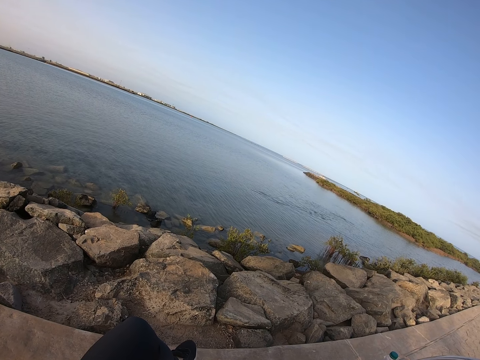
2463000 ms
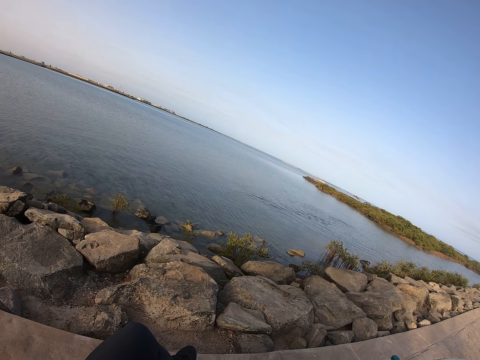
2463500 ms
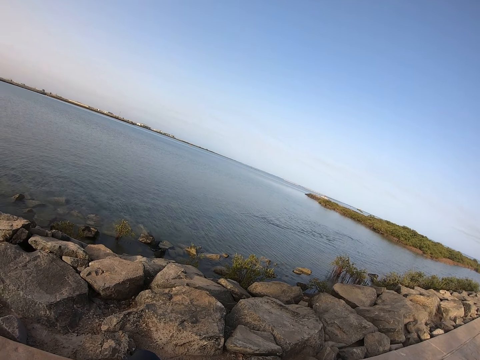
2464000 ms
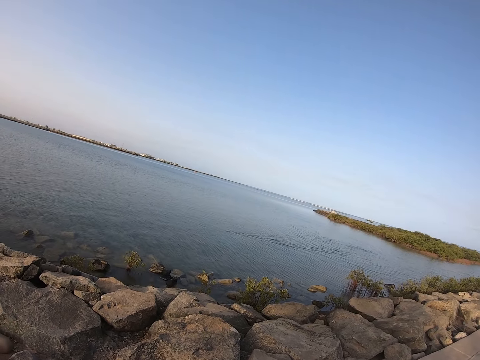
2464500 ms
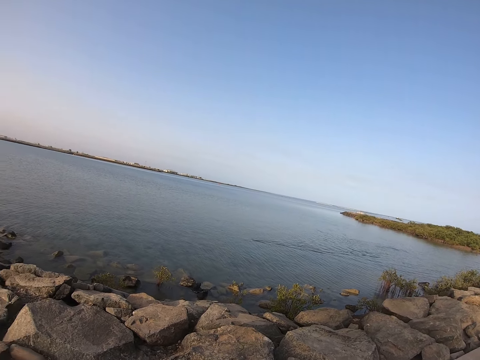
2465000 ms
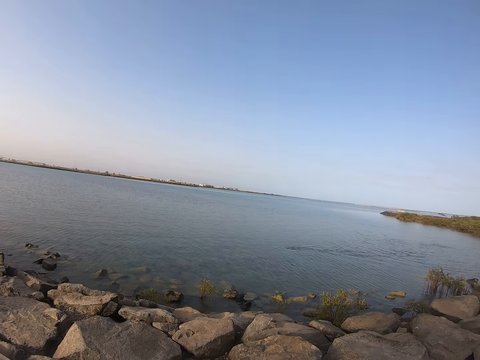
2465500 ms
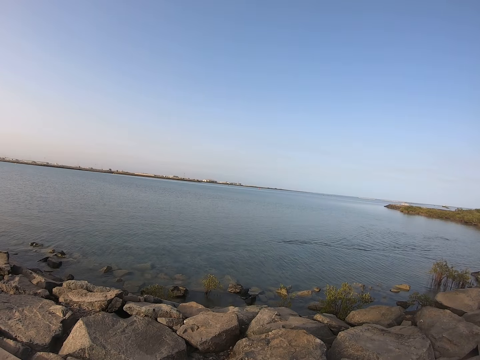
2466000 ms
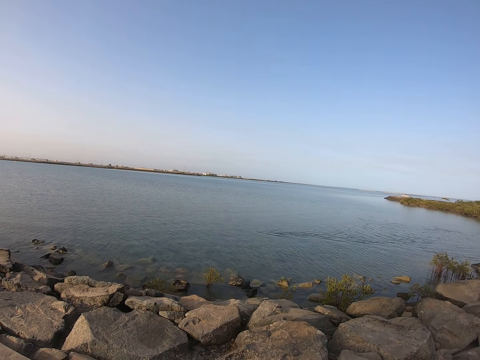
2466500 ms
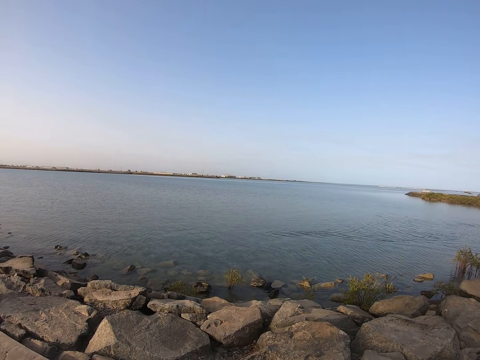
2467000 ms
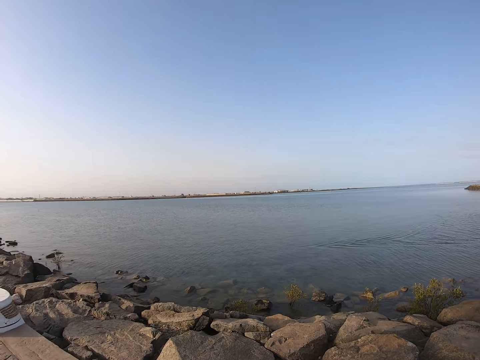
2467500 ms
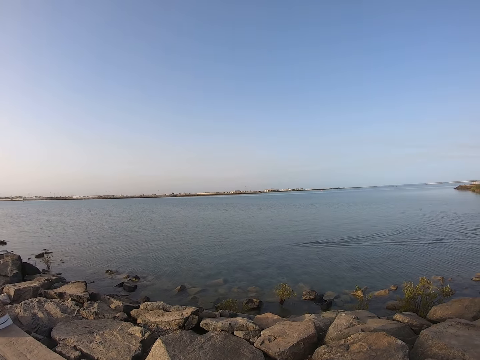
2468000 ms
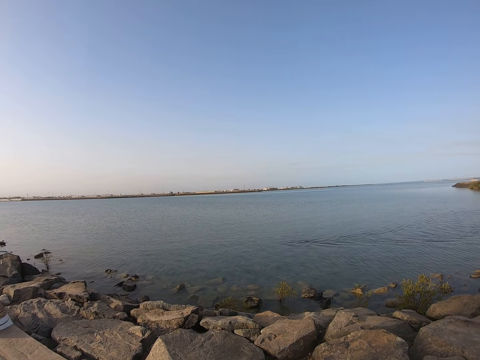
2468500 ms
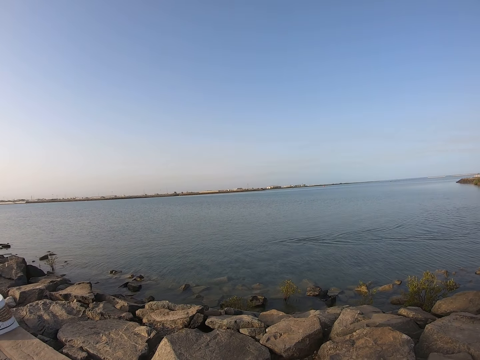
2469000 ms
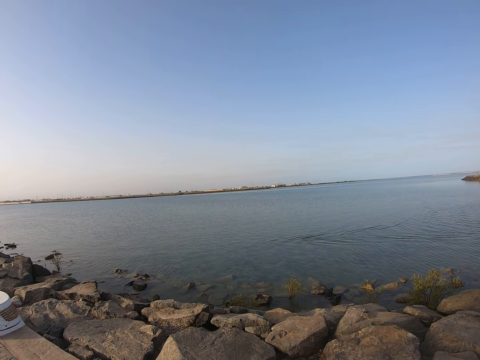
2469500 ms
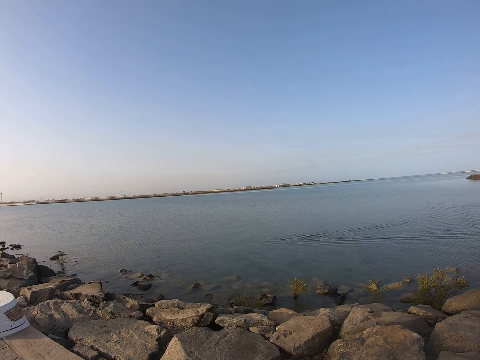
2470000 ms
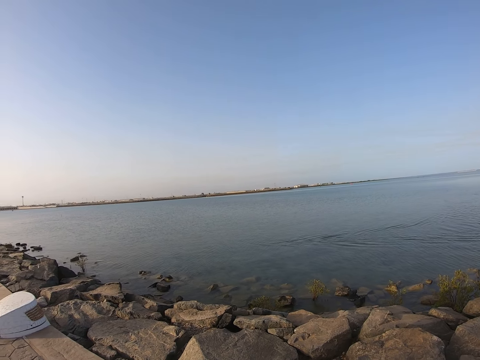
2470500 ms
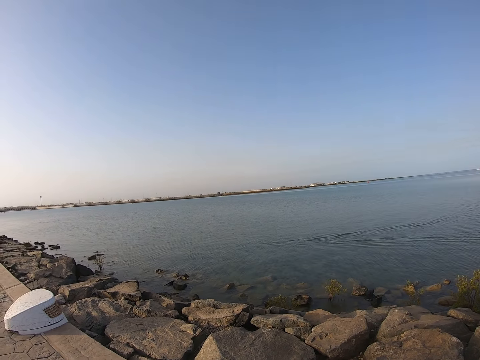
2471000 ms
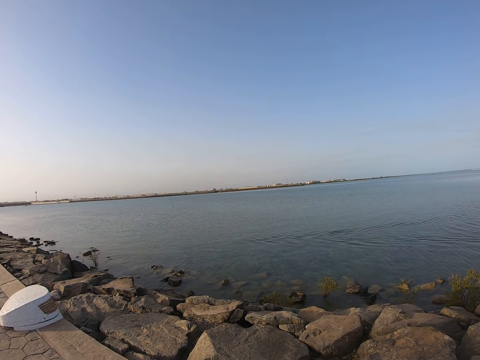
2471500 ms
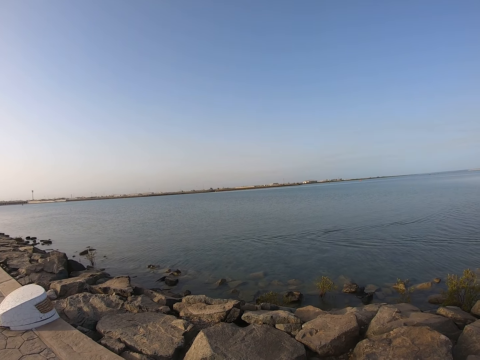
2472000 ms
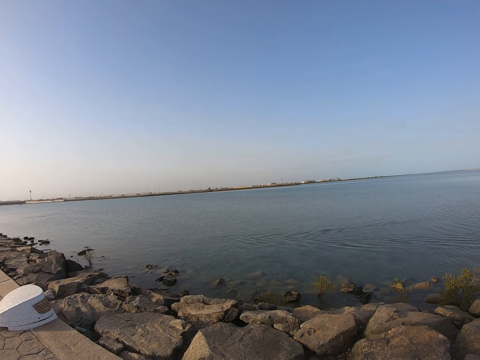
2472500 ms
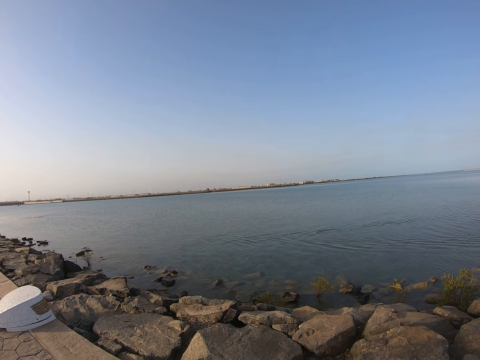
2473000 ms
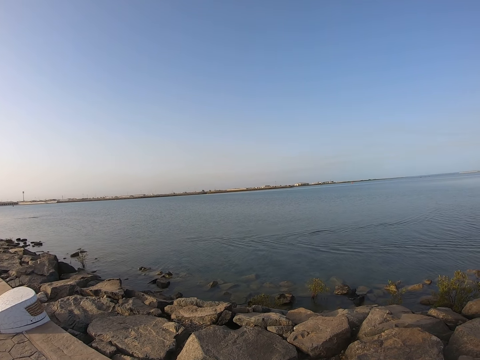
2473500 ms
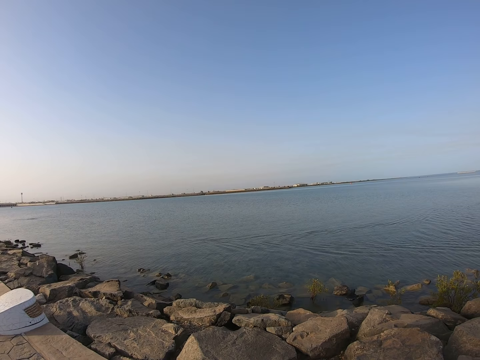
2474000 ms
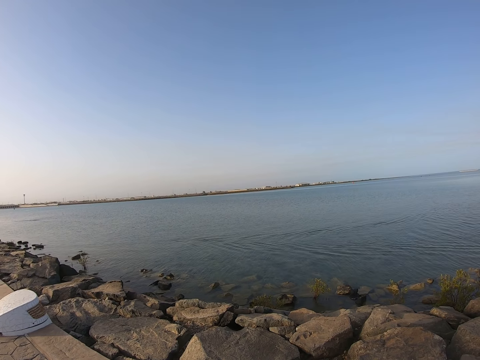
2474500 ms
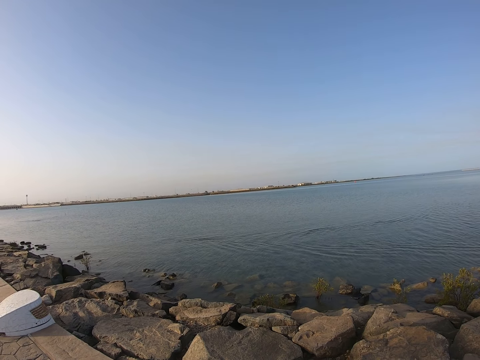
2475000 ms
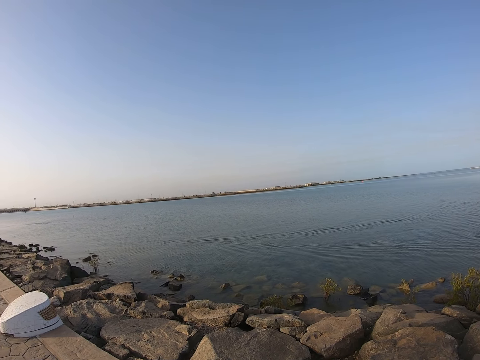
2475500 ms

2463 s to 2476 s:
The camera wearer looks around the lake. They look around.

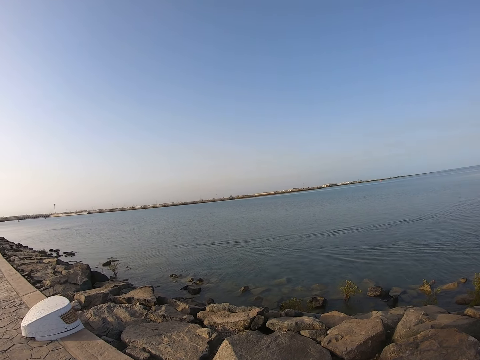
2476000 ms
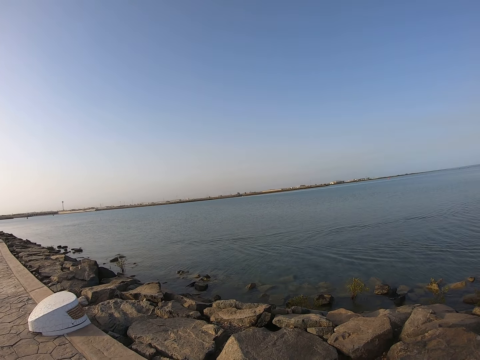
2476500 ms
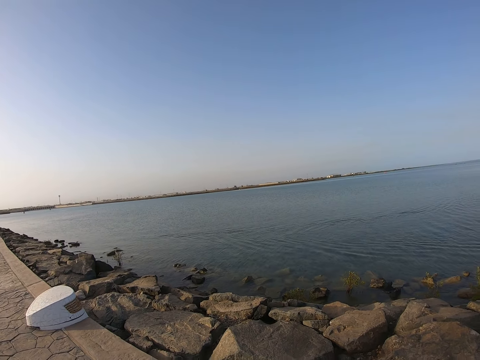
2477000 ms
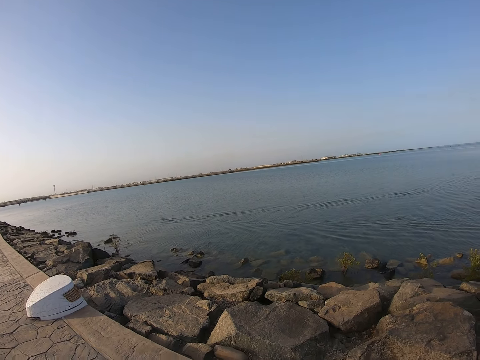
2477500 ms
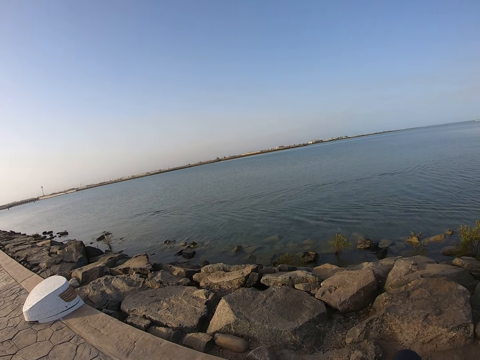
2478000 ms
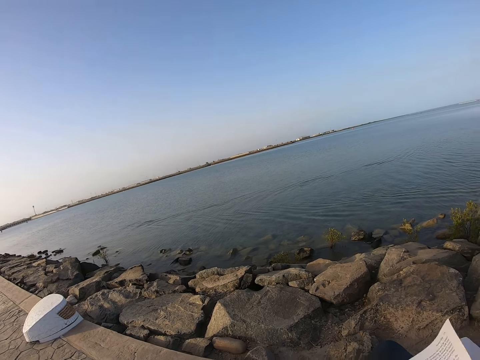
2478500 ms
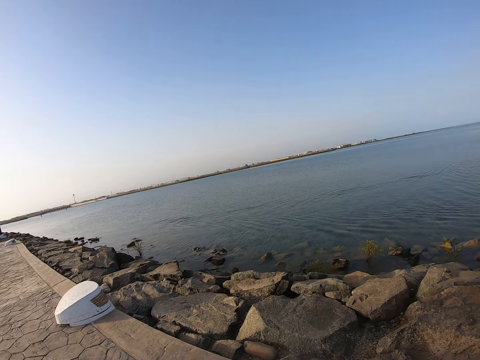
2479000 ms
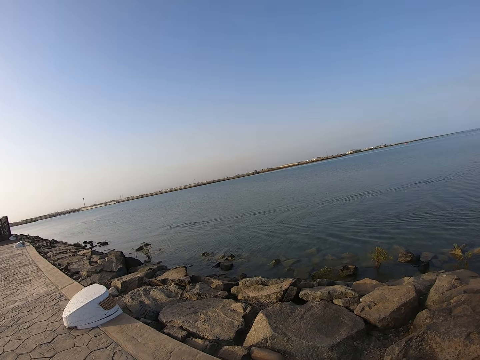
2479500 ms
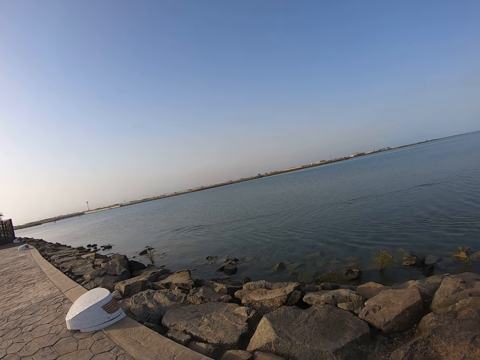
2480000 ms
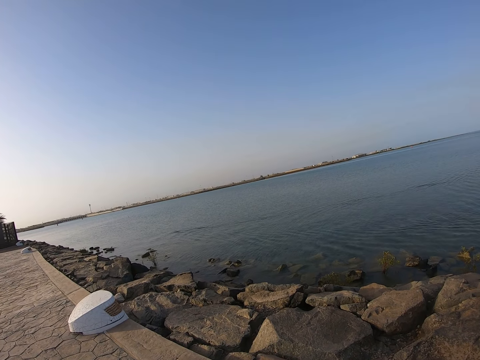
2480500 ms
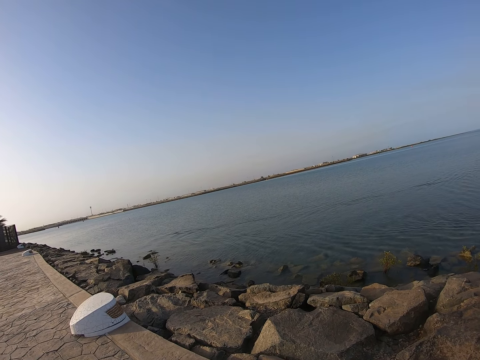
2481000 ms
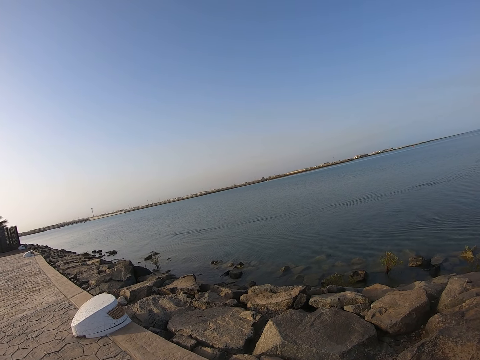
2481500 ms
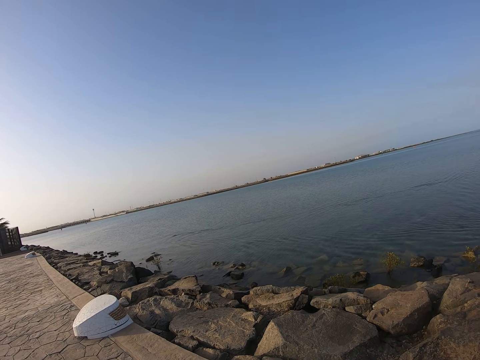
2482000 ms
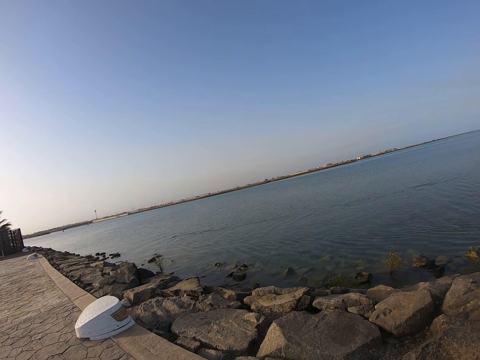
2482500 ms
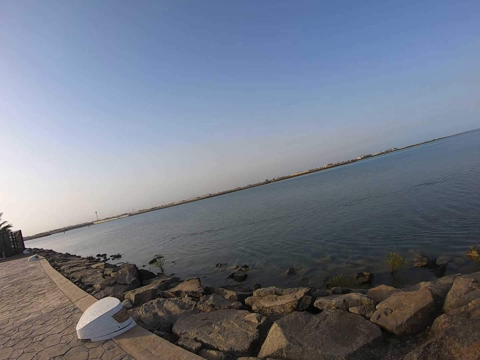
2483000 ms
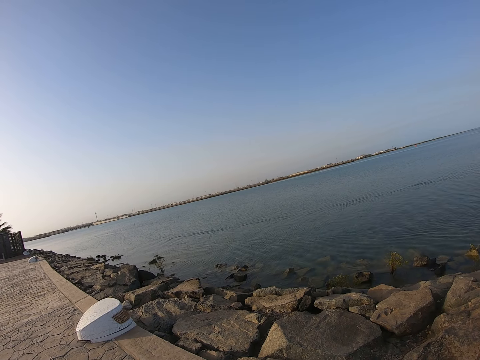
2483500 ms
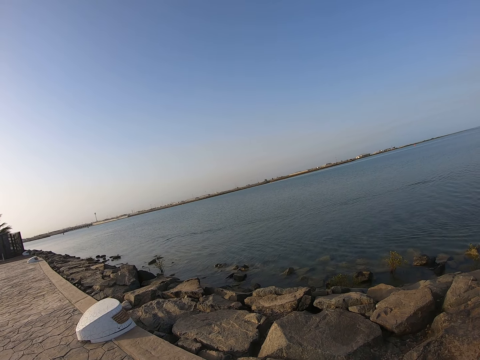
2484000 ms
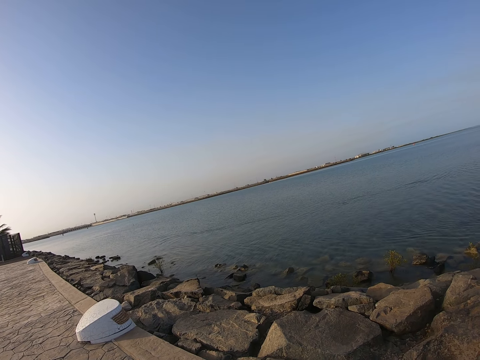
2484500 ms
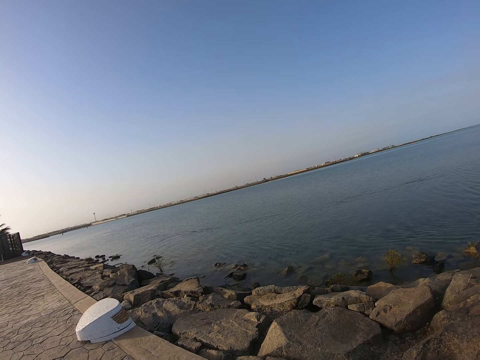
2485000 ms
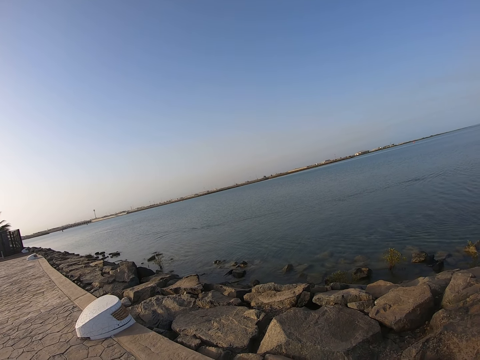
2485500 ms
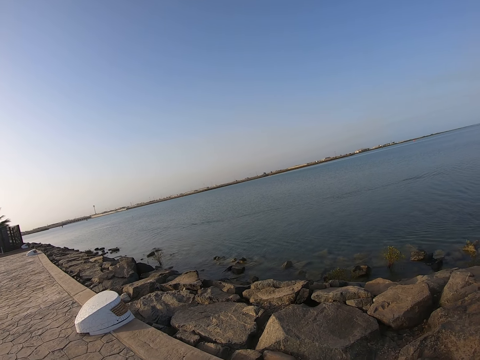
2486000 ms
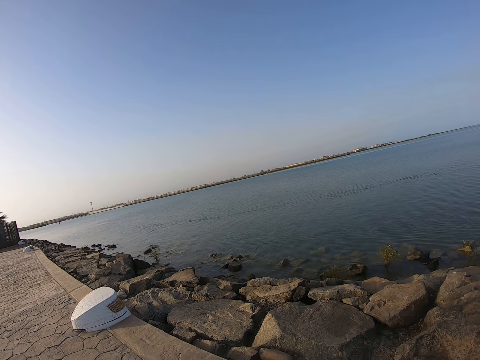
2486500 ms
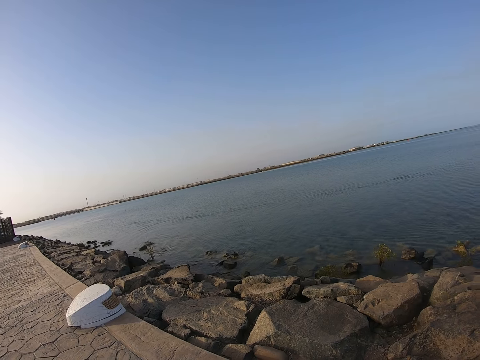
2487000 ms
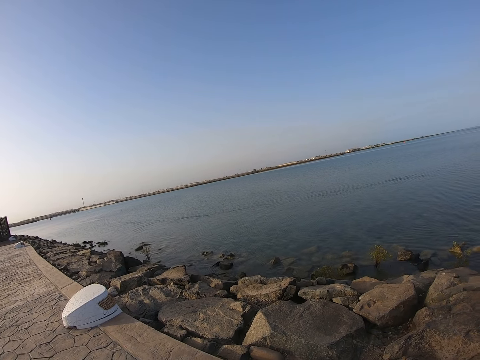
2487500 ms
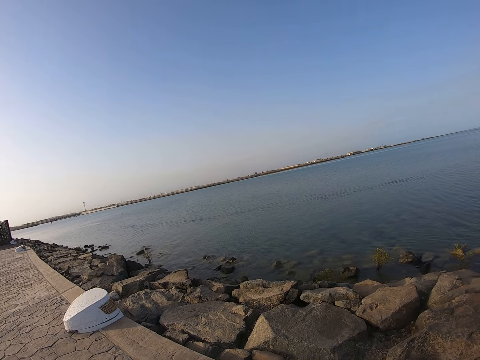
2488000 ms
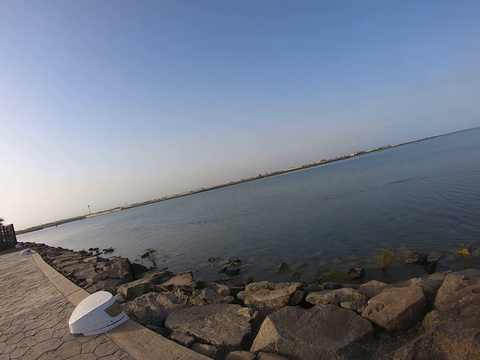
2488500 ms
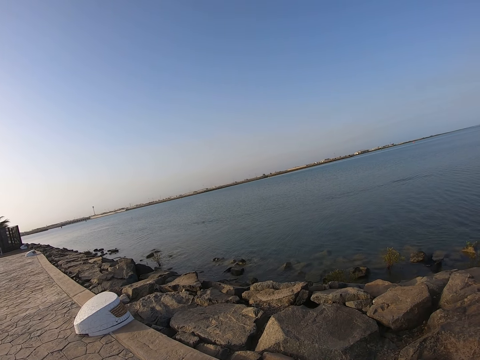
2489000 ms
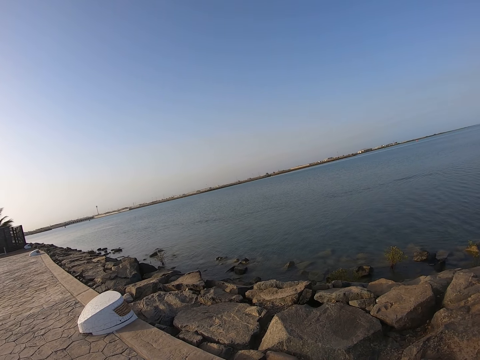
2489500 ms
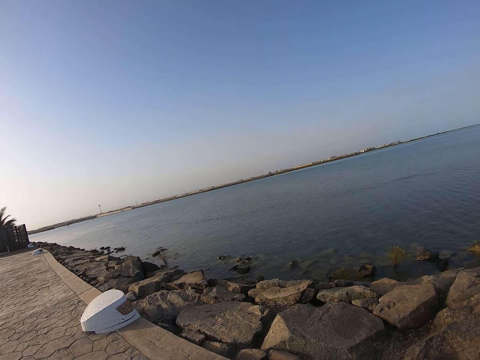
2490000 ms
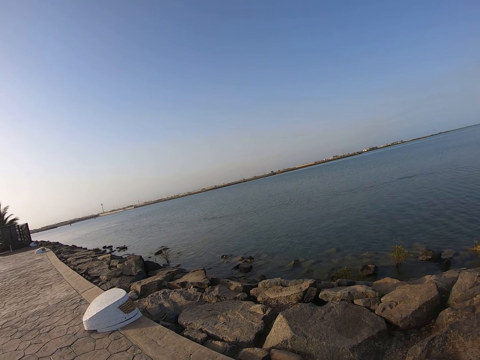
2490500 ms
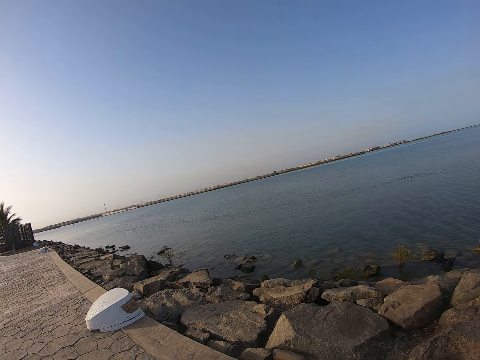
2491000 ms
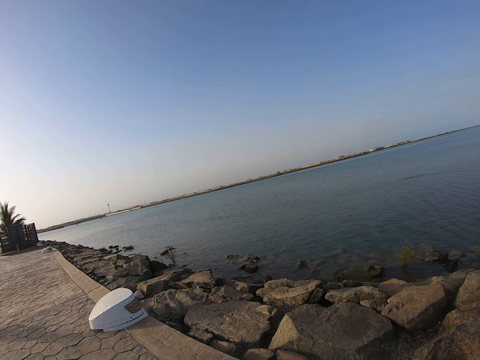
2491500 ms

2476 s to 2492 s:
The camera wearer moves a hand. They stare around the lake.
